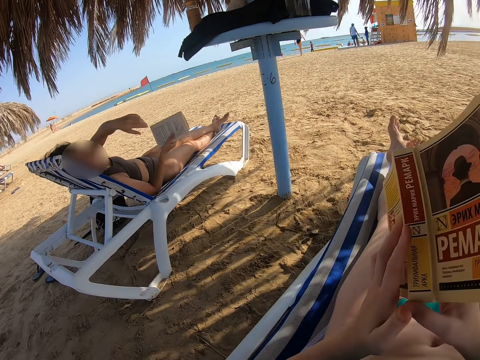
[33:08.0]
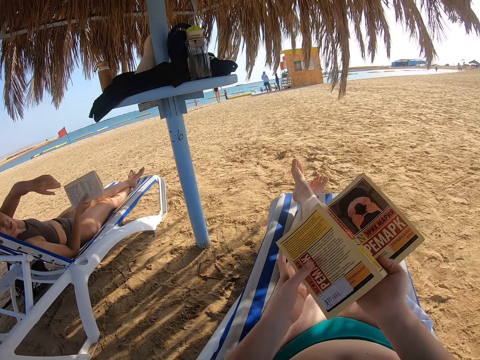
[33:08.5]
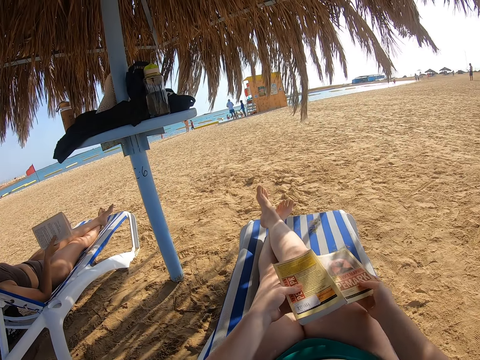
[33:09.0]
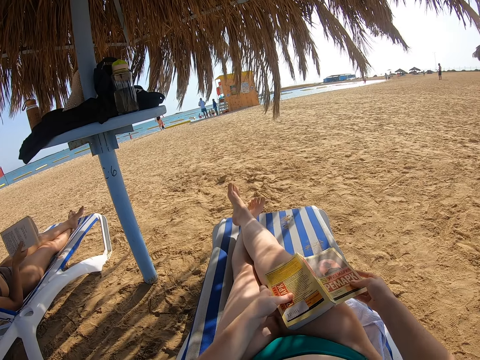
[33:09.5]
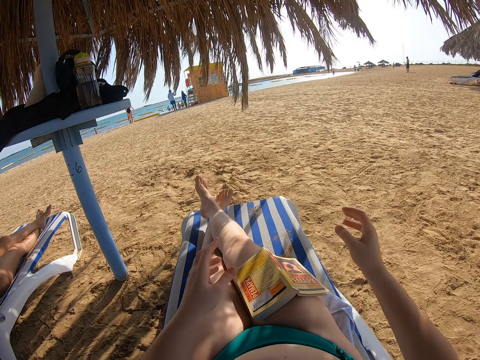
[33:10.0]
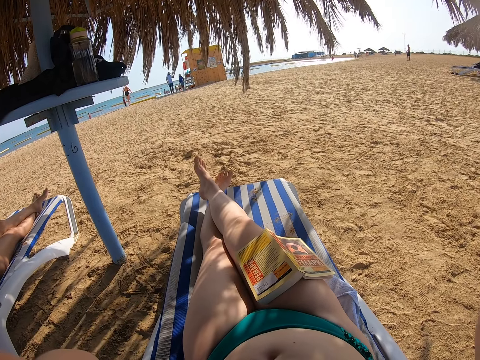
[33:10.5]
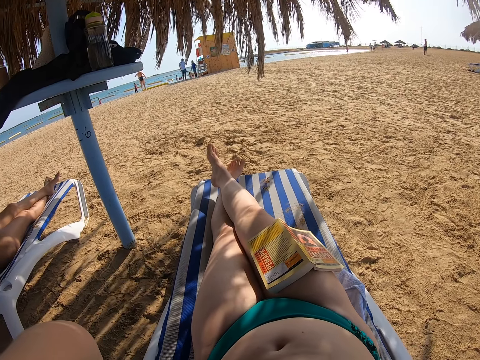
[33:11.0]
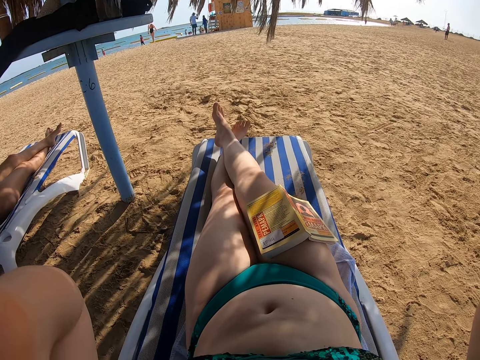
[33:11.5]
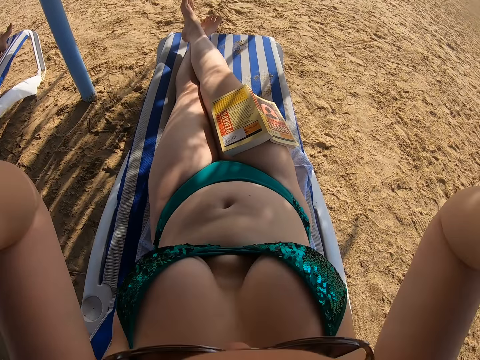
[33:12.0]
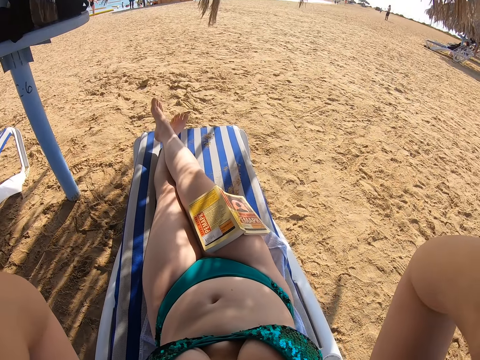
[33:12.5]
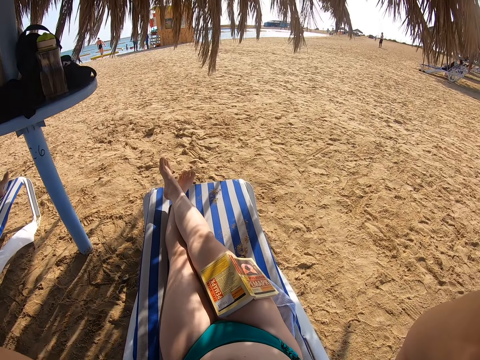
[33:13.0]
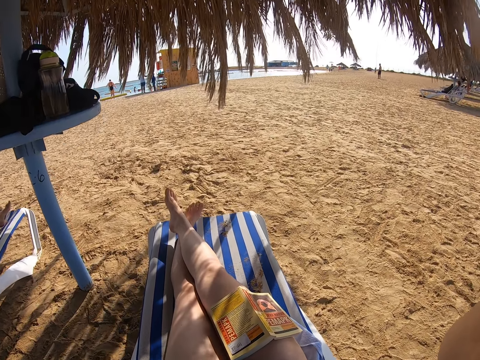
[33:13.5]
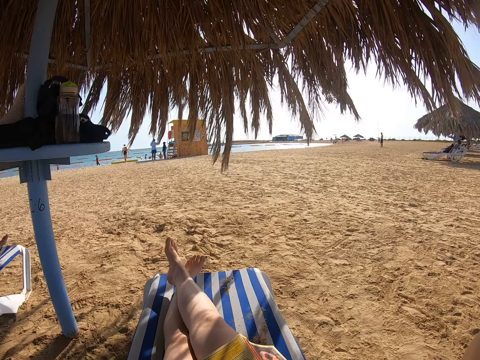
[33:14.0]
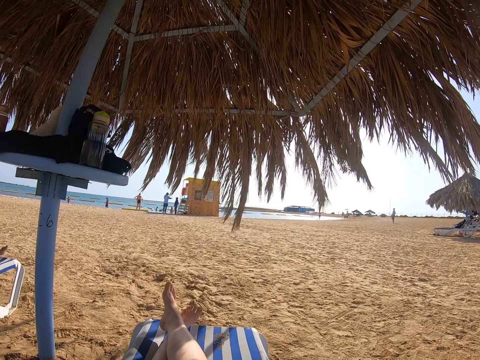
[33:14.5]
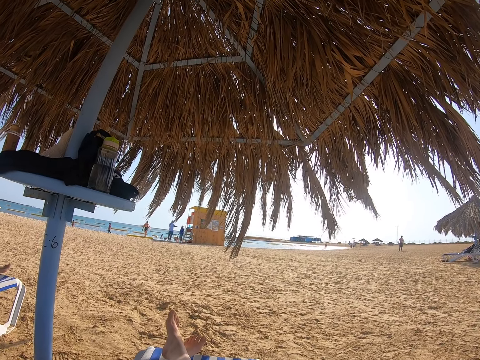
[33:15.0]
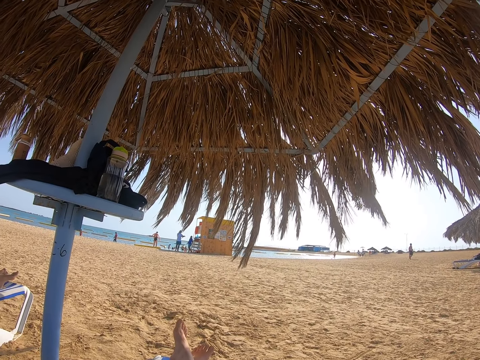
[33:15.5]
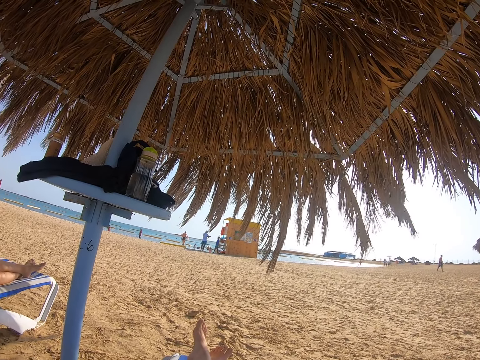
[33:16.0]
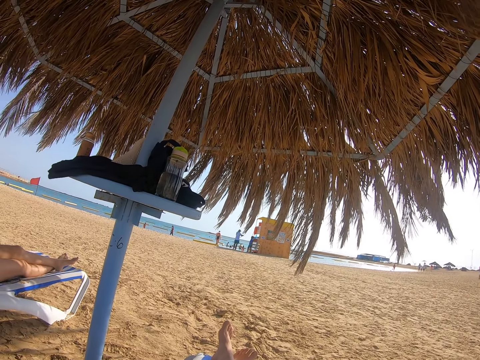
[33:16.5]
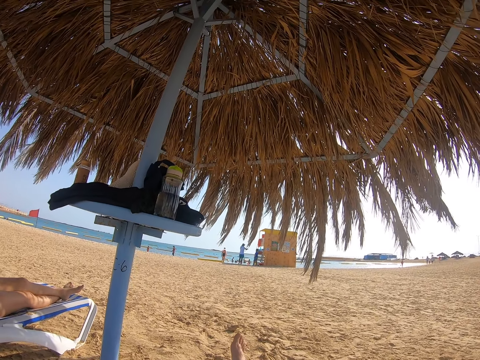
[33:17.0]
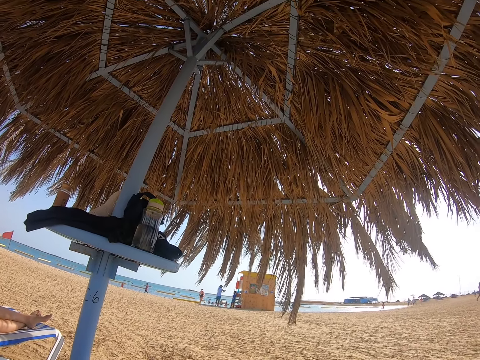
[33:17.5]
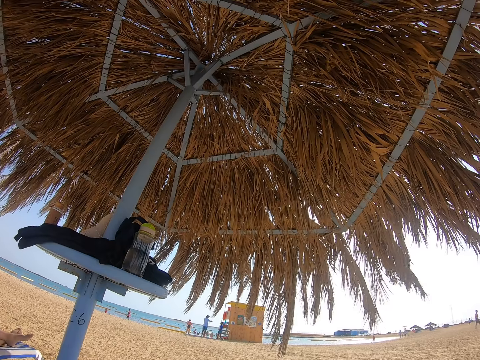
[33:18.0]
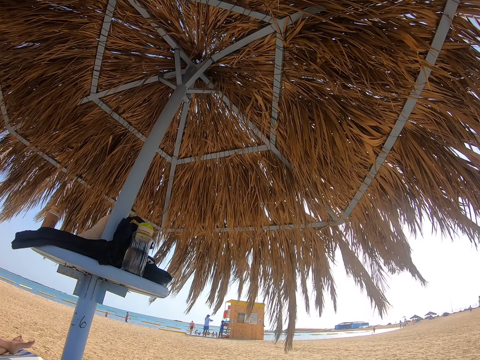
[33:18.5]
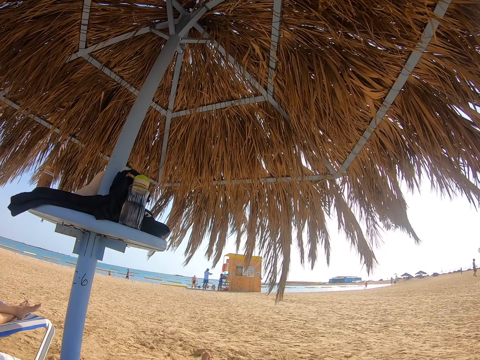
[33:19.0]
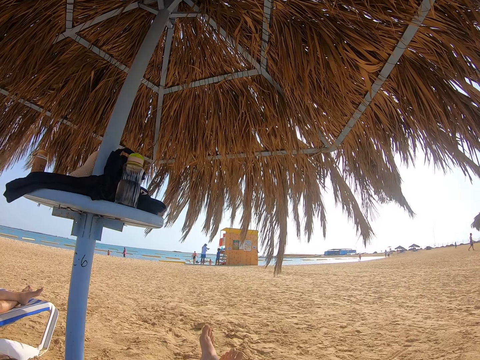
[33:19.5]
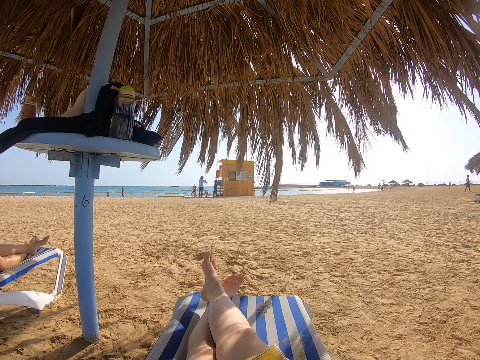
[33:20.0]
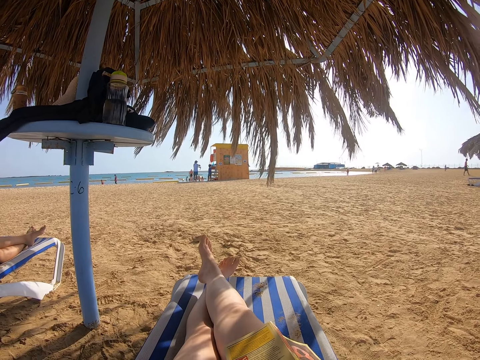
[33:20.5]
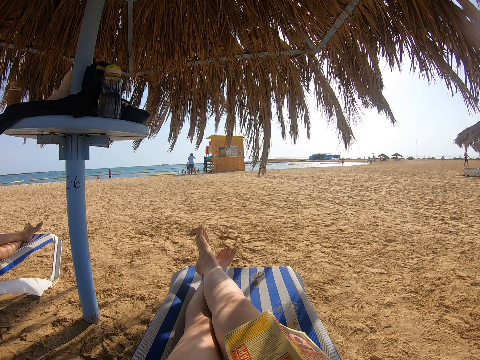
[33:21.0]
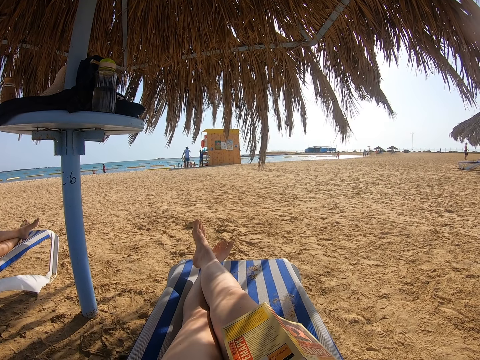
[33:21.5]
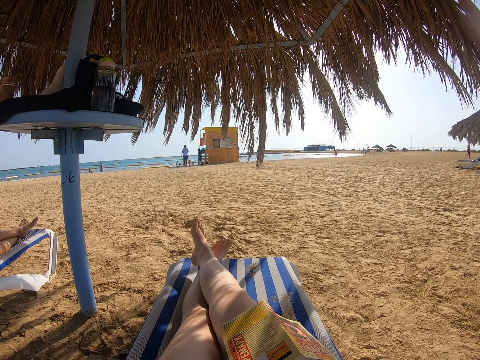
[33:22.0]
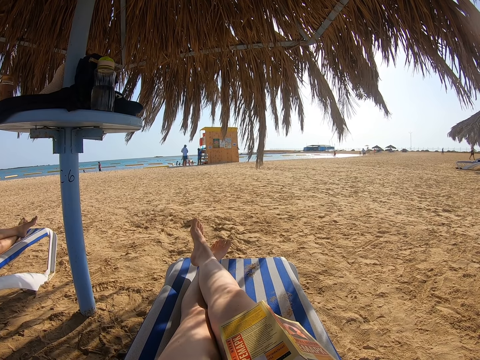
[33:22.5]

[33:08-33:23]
The camera wearer turns the book upside down with both hands. They place the book on the laps. They fix the camera. They raise the hands towards something.

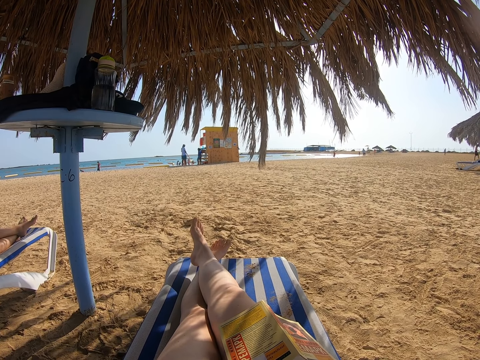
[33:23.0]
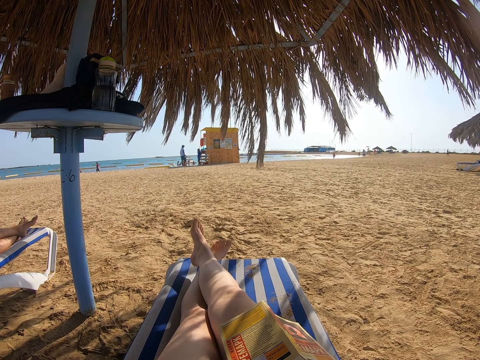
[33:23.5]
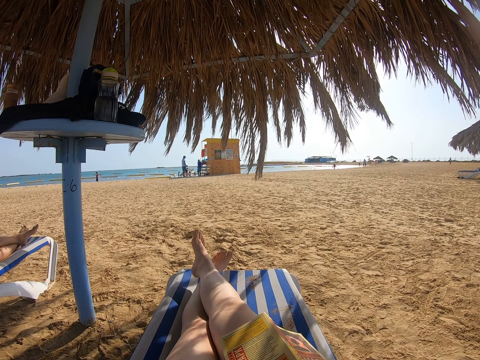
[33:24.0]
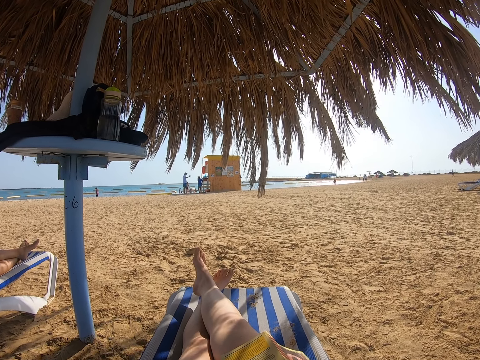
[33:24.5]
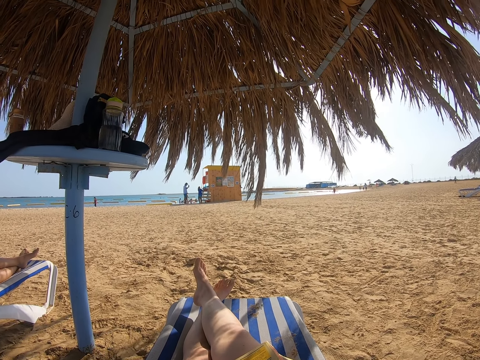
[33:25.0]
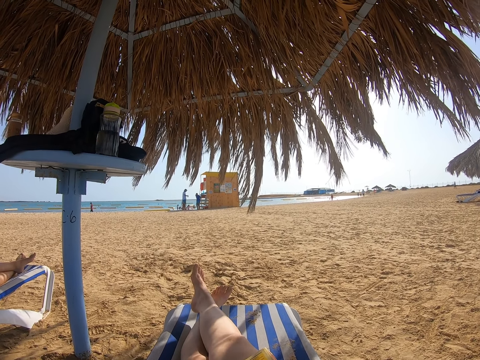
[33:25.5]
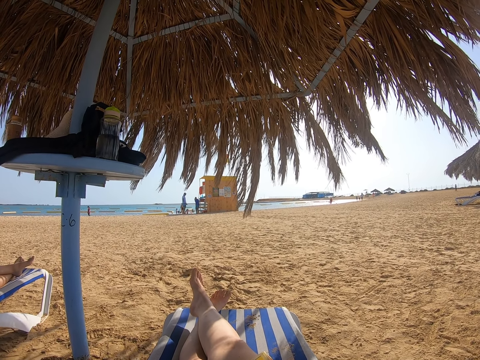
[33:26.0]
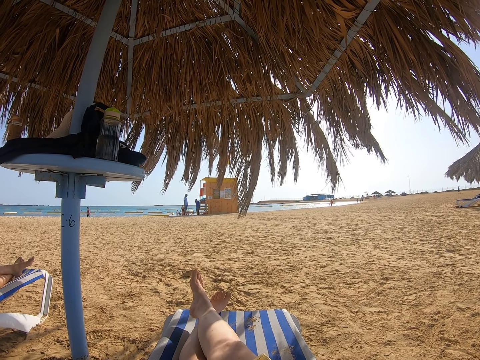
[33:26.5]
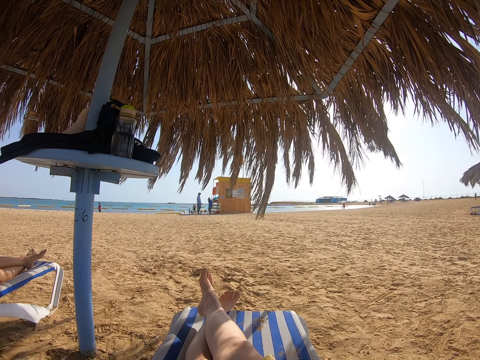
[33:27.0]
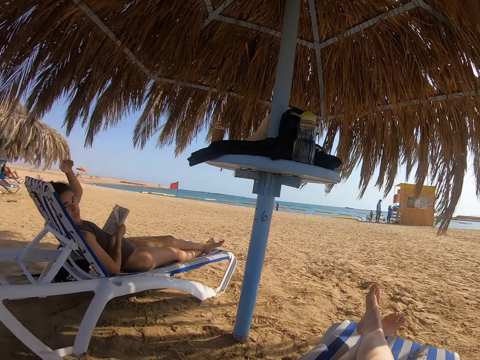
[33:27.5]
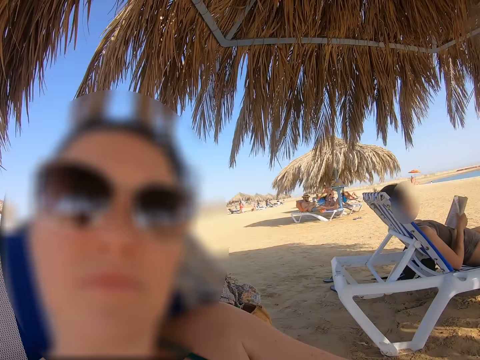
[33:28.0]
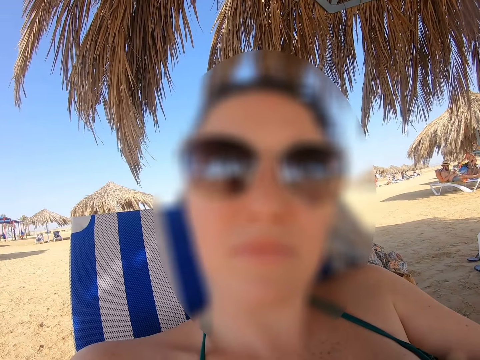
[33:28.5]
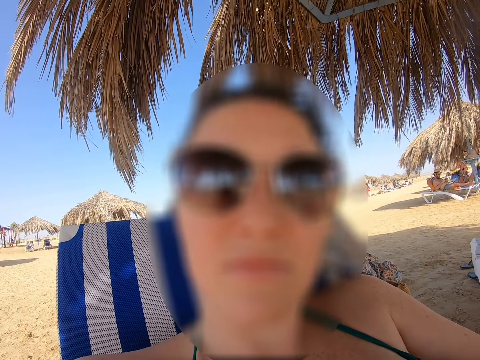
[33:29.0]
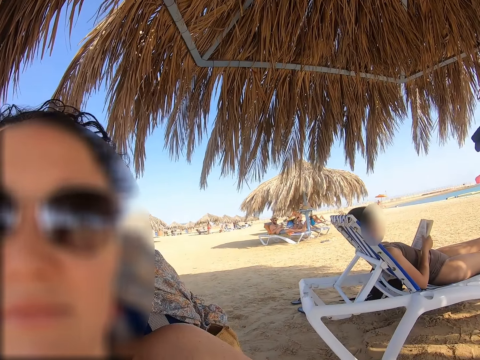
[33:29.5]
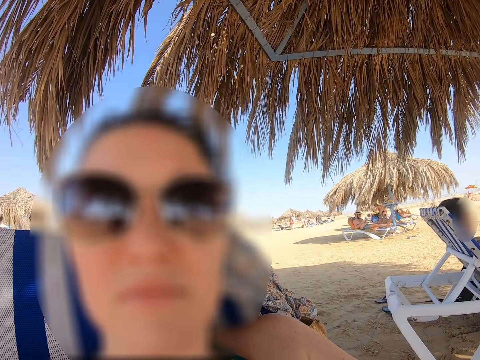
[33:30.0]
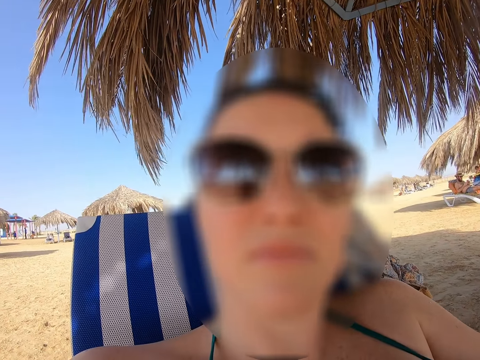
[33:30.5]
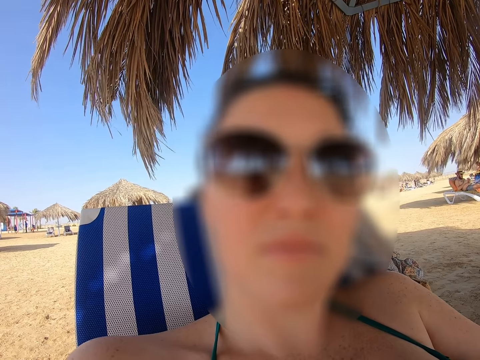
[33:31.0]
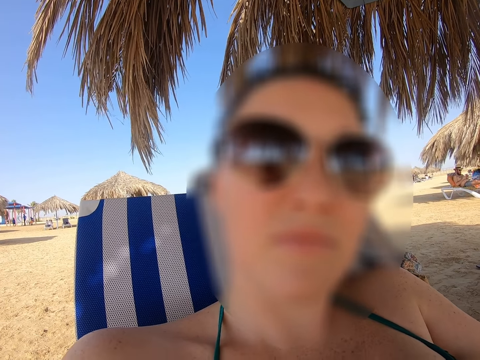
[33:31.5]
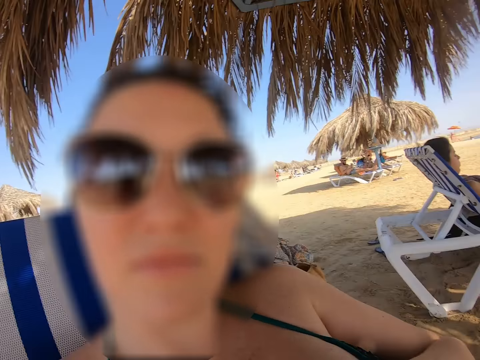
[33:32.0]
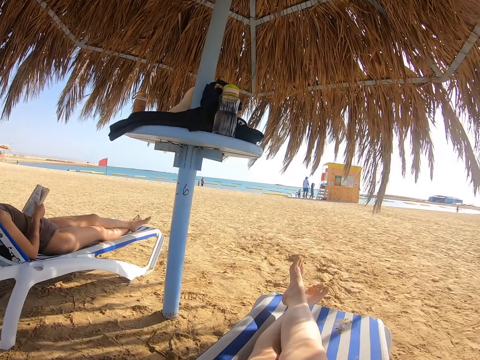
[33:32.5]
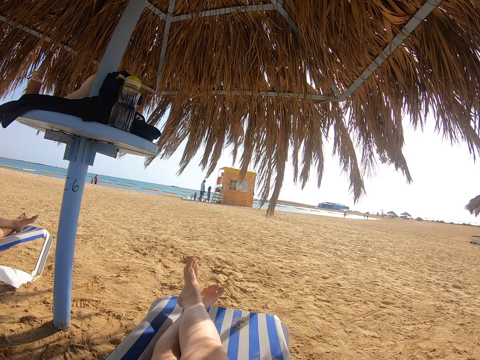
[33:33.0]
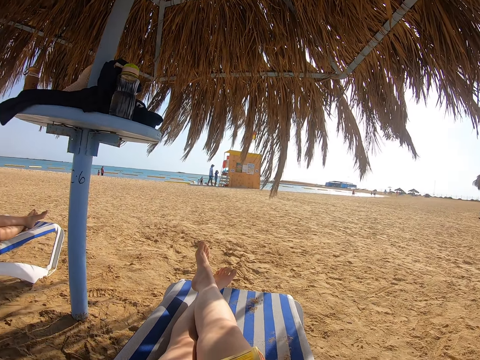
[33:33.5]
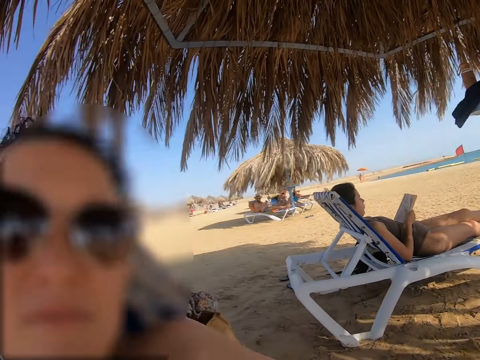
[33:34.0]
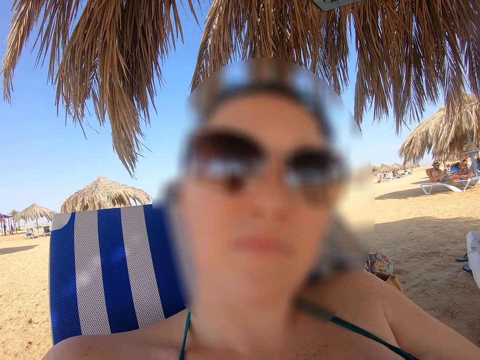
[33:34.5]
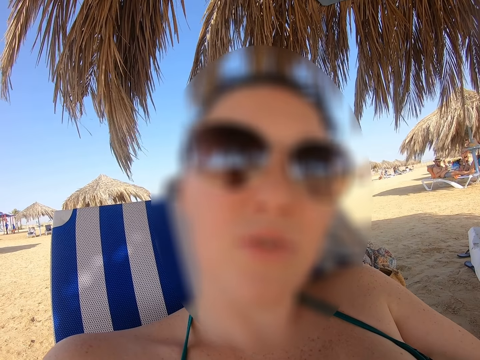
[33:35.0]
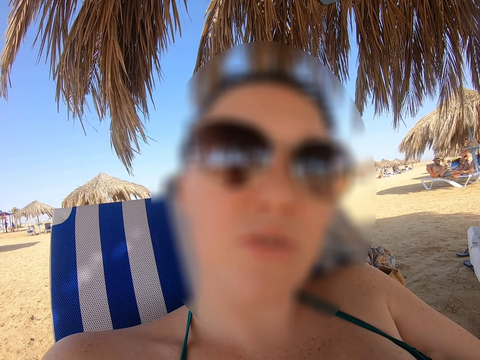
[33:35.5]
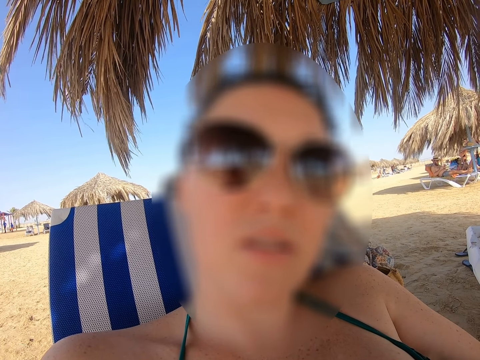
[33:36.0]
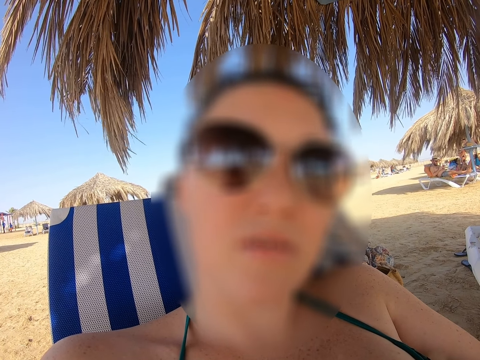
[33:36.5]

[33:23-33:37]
The camera wearer looks around. They look at a lady. The lady reads the book. The camera wearer interacts with the lady.
